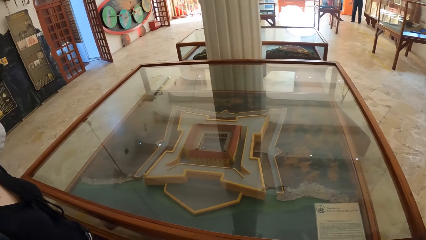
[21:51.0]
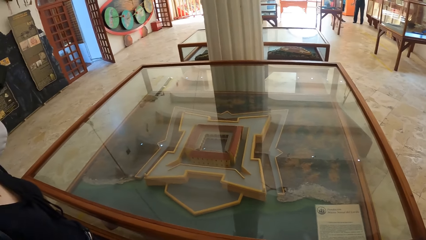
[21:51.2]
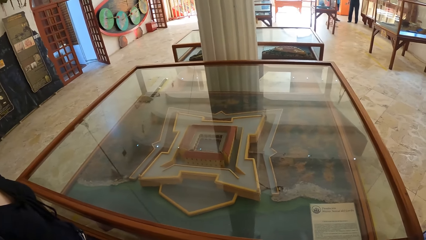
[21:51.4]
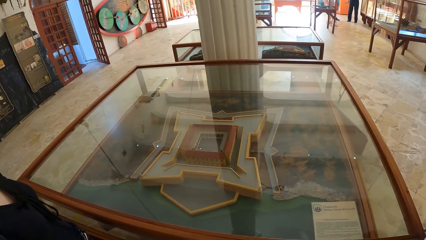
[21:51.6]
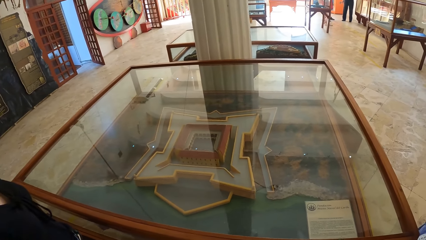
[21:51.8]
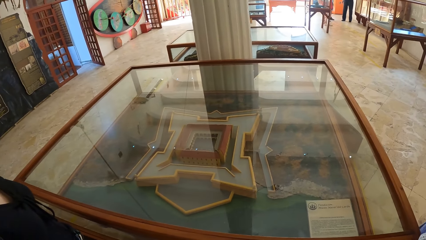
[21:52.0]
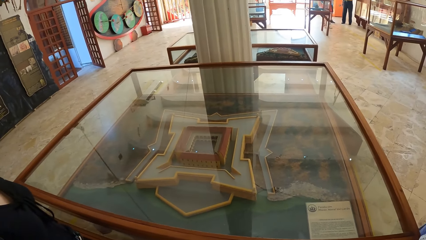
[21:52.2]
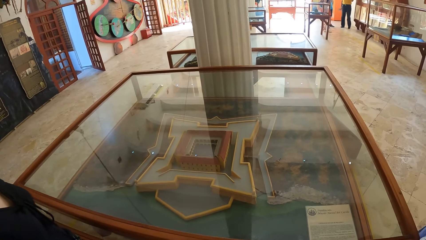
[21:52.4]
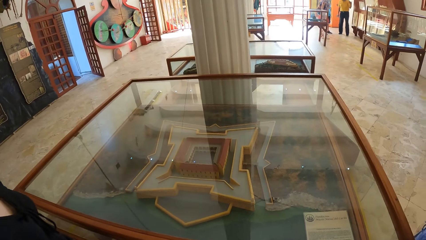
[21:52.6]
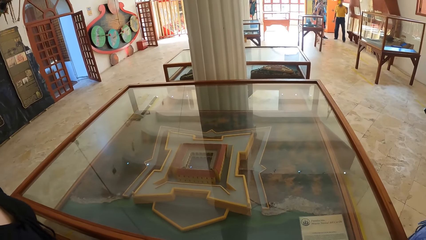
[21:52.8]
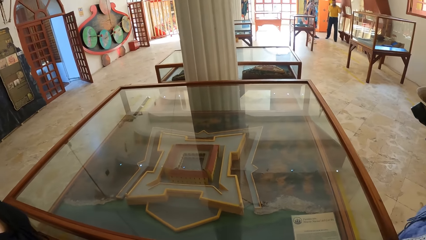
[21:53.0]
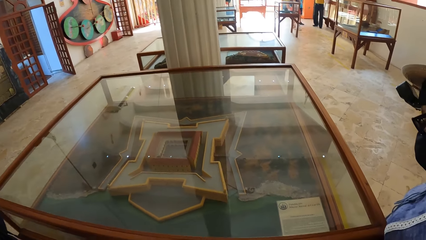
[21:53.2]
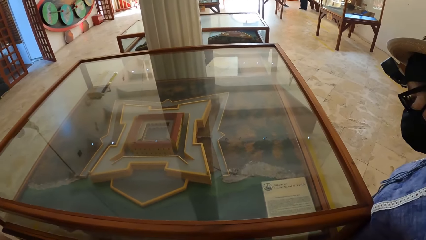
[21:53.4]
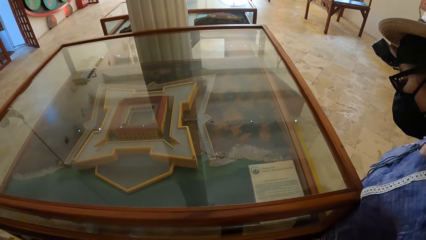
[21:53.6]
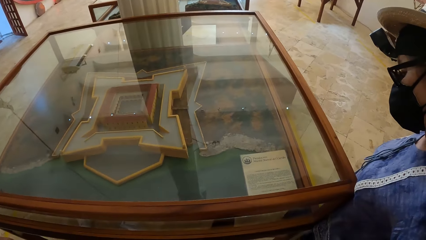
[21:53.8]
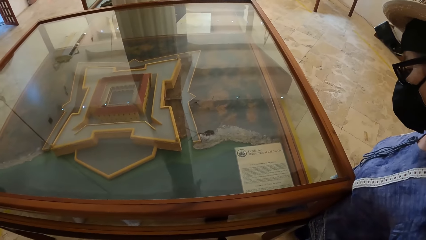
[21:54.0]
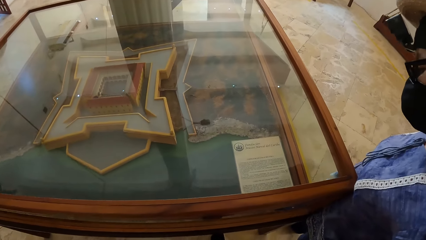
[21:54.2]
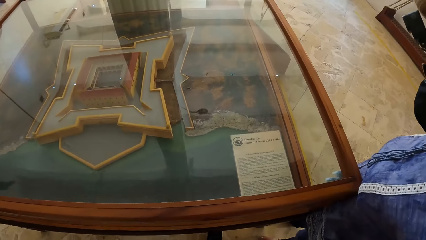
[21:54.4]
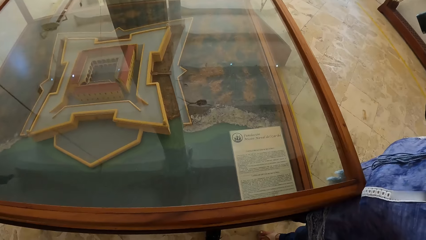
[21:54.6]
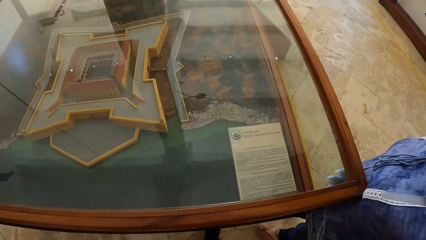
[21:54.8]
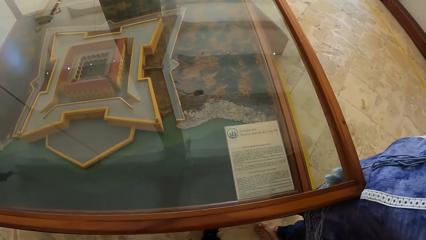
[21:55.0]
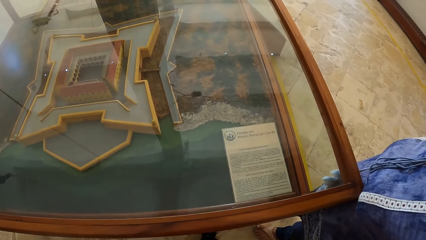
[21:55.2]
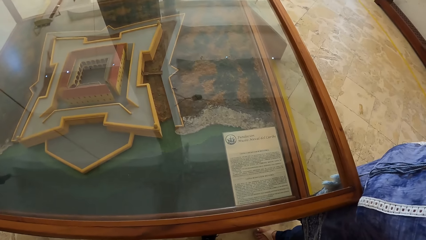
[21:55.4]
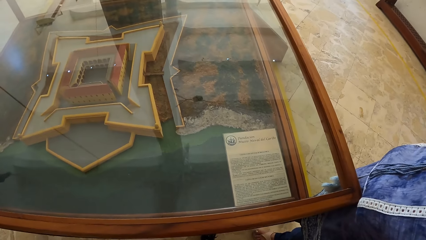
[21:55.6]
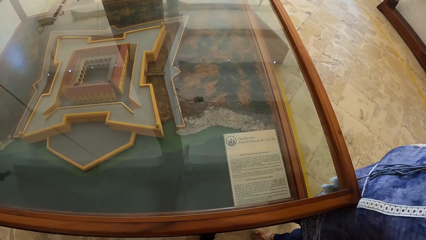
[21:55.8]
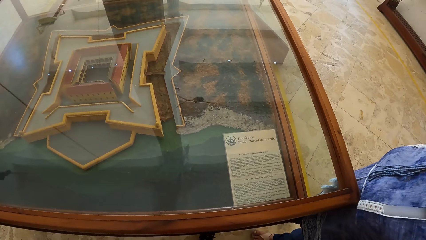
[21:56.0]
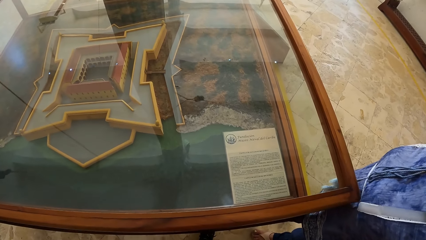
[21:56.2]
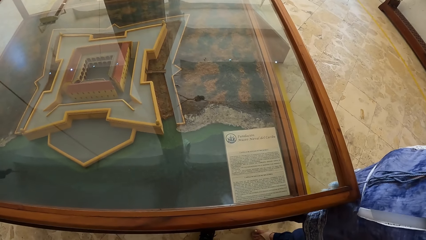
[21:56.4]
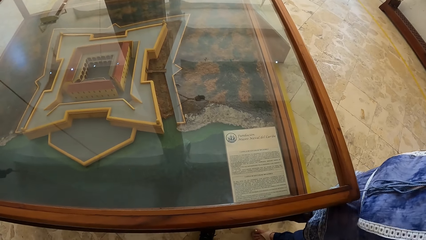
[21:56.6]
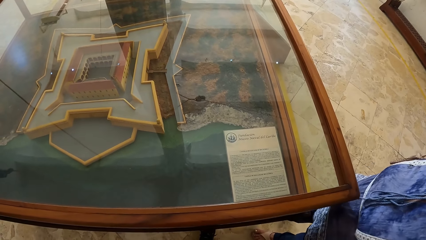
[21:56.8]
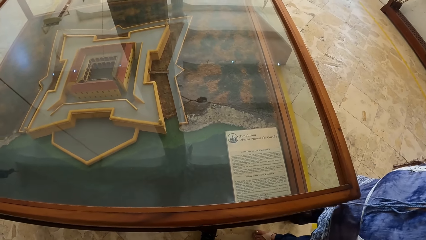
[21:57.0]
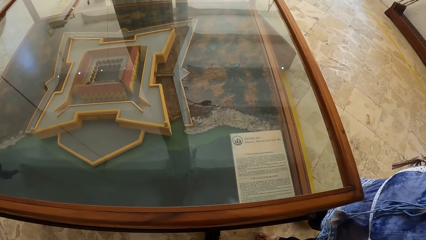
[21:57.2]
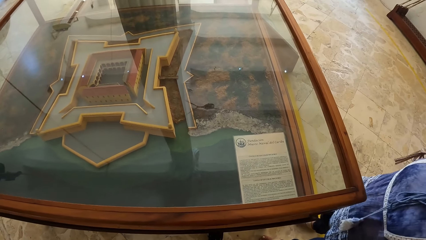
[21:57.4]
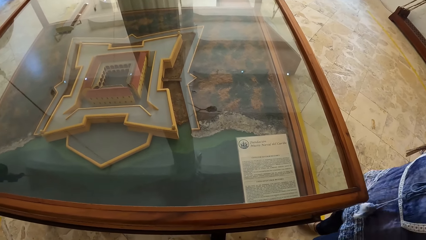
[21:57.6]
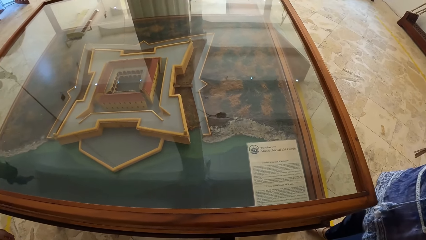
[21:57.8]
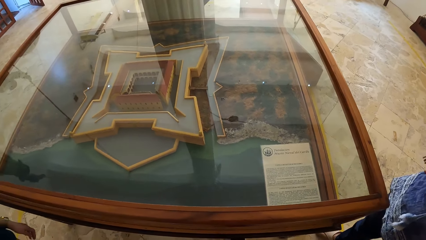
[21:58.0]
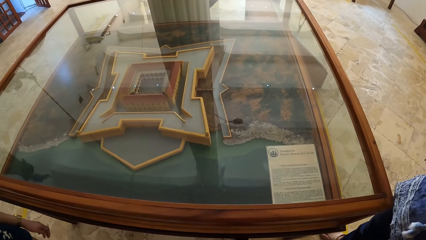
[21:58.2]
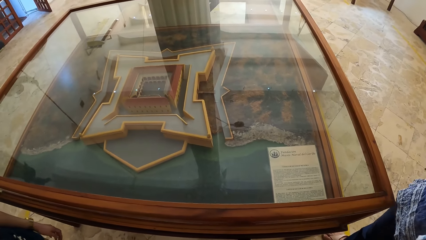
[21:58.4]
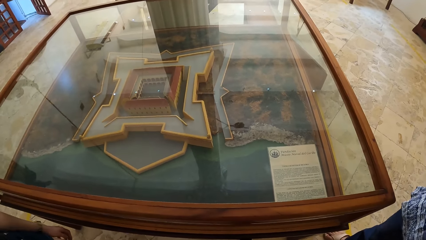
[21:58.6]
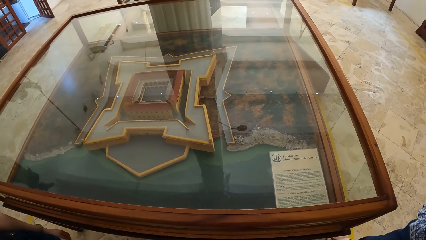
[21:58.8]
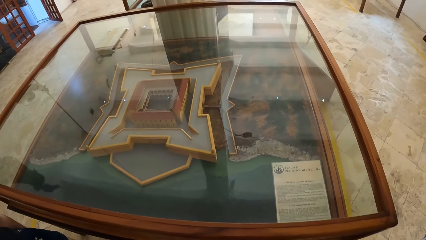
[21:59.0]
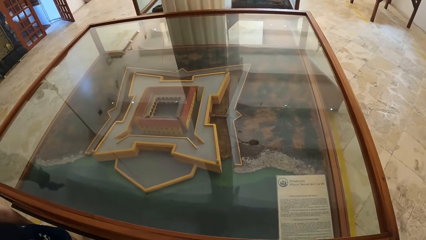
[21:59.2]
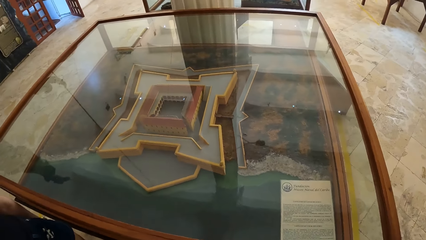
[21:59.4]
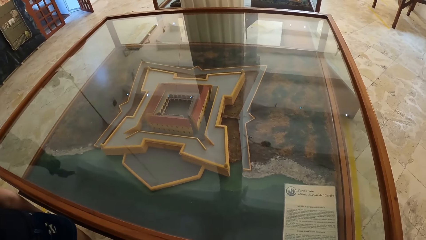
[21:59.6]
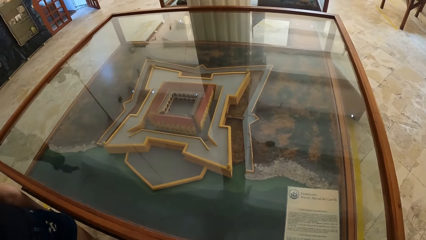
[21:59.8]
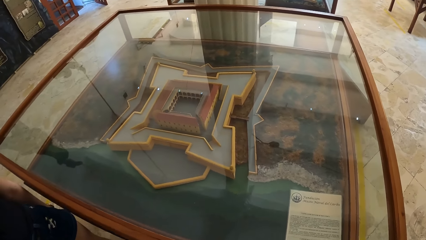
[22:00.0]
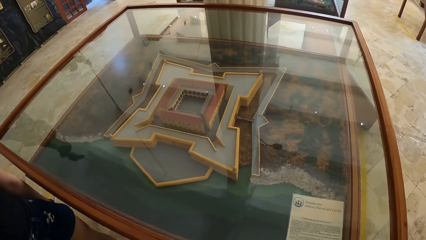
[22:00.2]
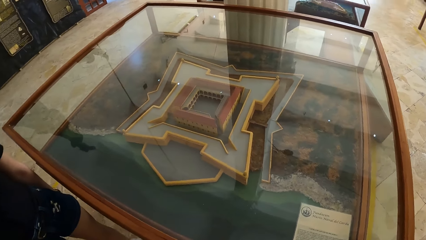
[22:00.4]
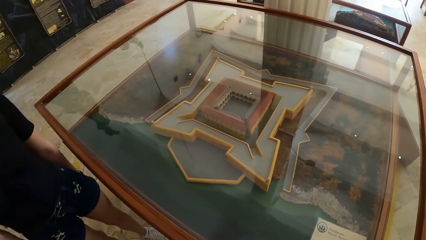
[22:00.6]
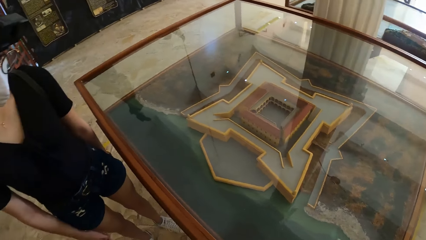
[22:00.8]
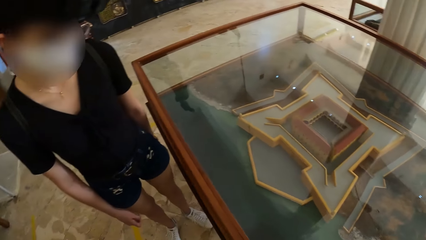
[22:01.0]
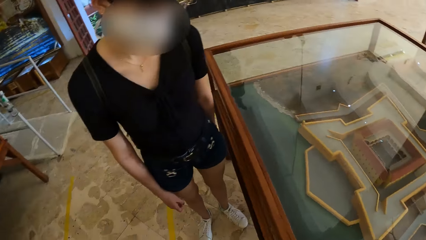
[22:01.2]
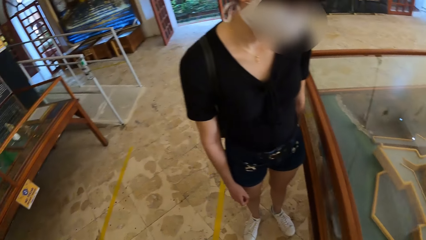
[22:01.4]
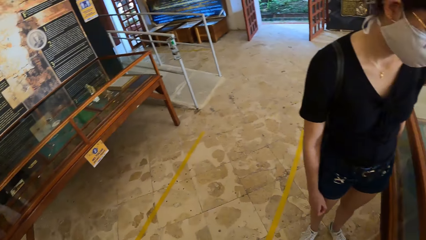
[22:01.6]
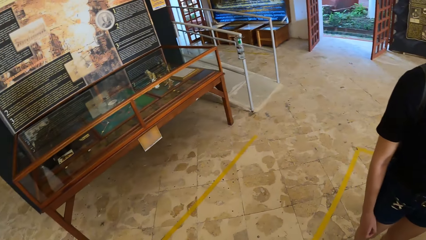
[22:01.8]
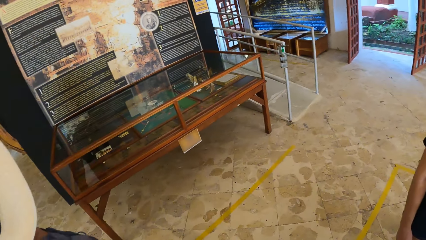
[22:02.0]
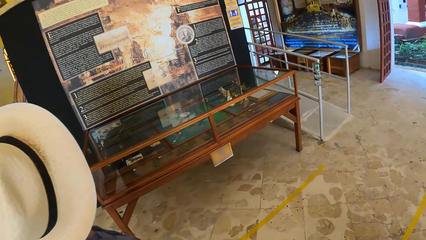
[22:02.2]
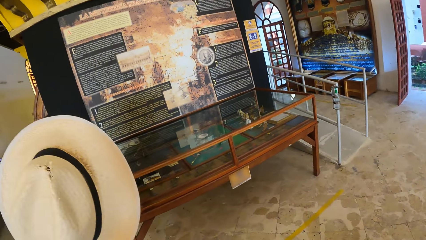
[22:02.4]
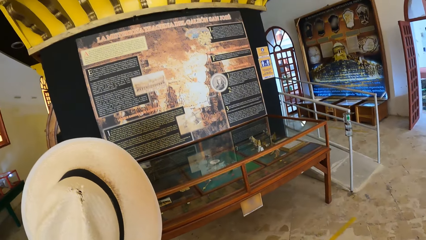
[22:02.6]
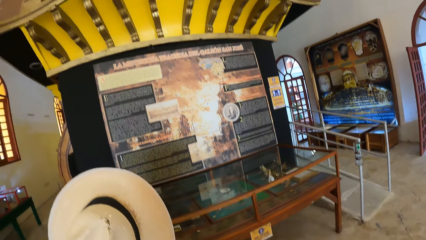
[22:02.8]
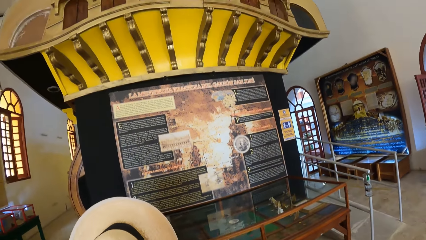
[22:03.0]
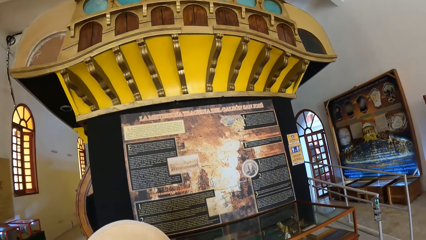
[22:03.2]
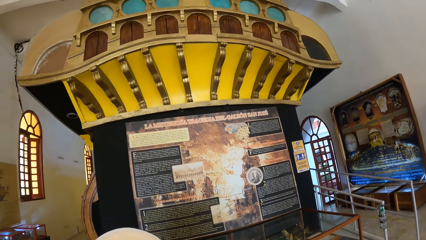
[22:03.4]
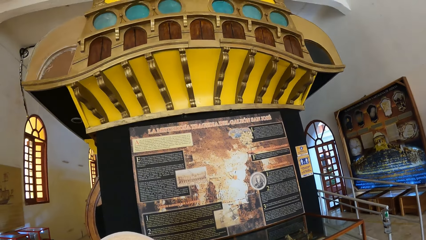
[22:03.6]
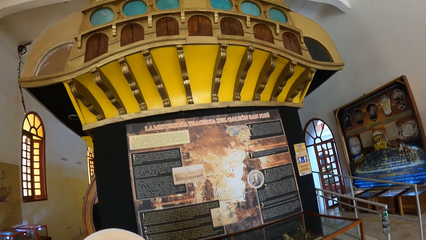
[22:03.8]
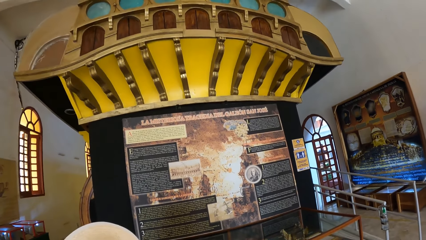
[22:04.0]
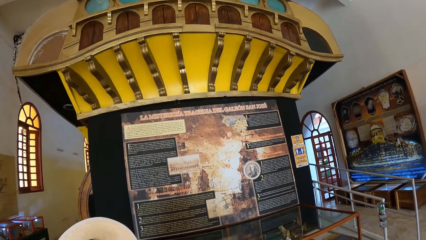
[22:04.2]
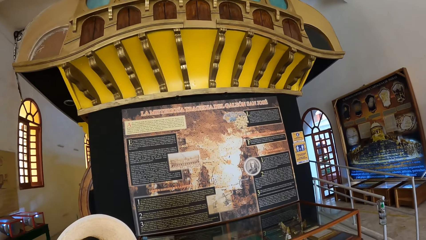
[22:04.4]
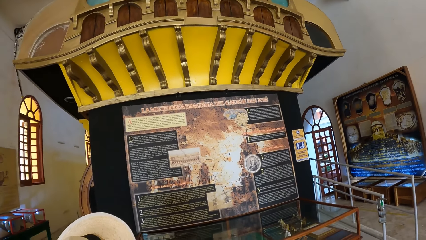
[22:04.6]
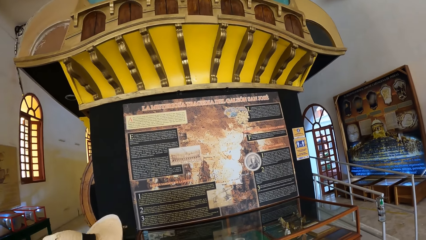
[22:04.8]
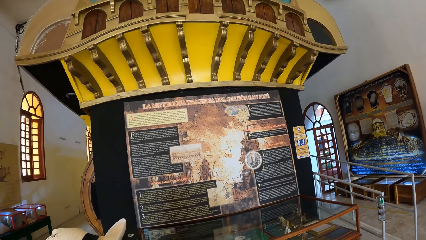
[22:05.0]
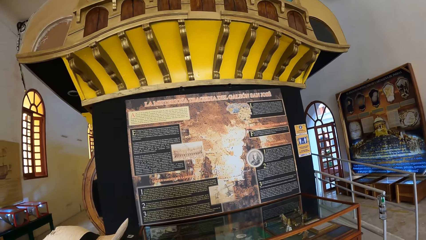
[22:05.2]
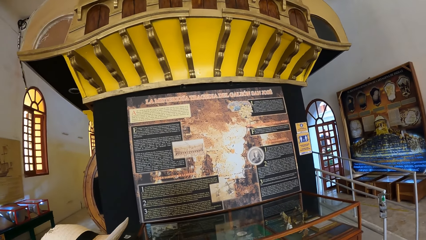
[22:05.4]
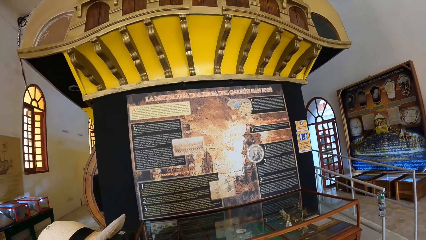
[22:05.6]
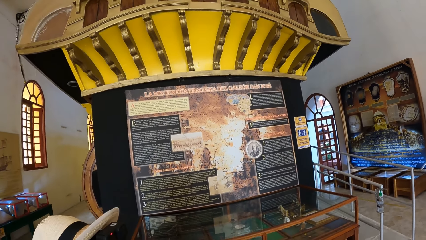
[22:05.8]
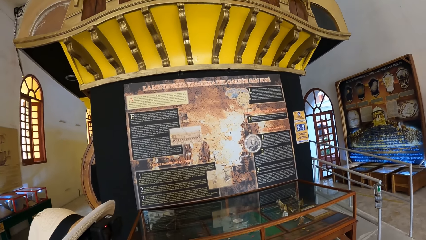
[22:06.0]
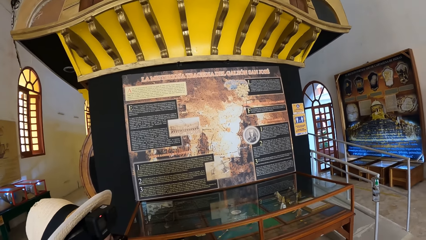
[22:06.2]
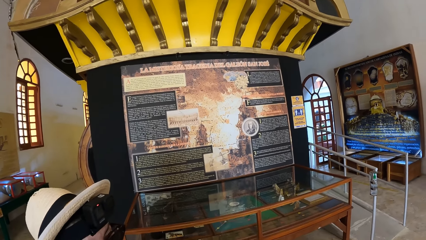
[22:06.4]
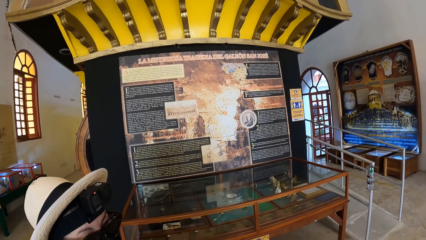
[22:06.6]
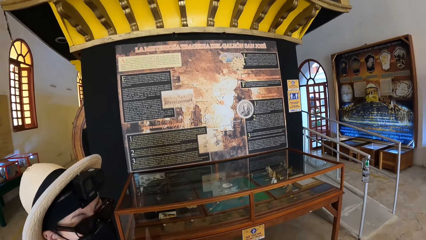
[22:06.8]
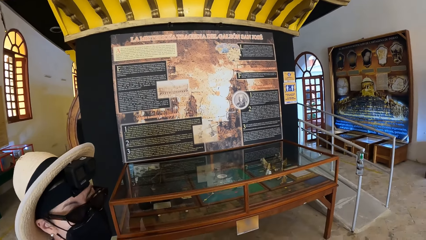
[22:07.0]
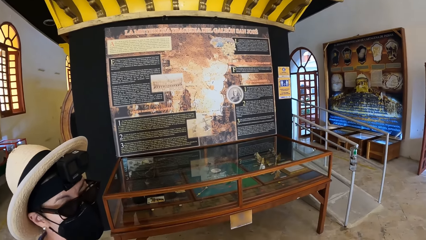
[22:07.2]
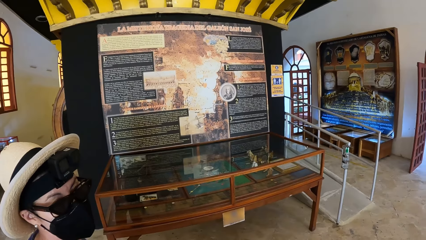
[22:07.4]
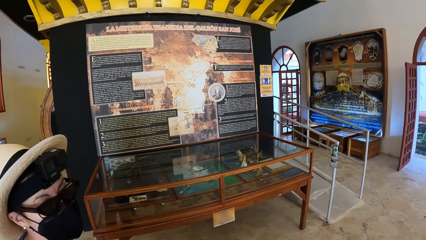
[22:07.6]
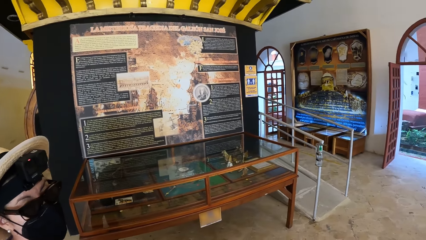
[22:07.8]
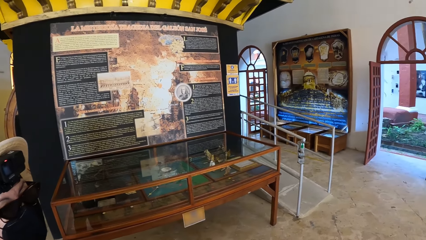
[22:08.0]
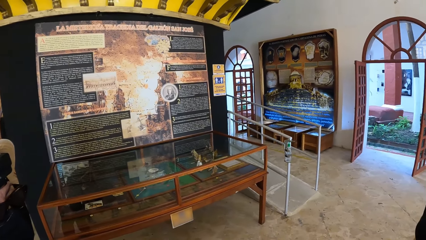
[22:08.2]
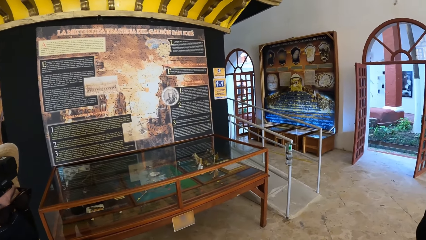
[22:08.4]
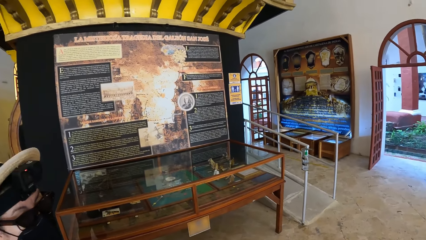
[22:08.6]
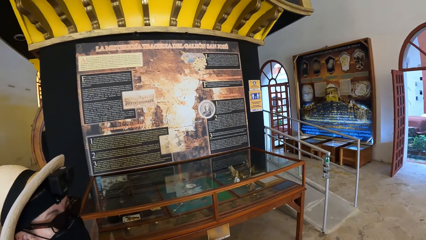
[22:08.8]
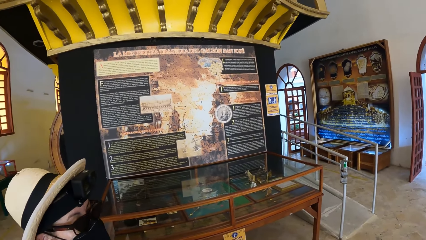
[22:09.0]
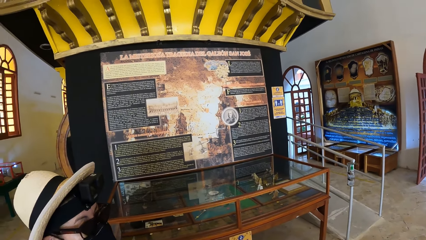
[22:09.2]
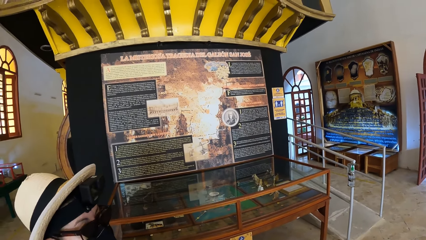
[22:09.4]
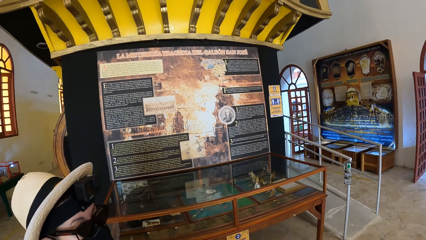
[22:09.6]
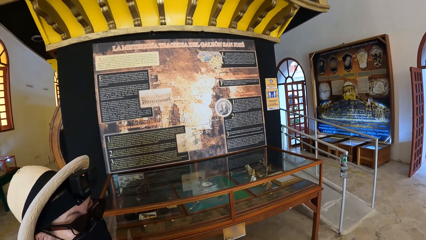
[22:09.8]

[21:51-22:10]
A woman looks at the document in the exhibition glass. Another woman looks at an artwork above an exhibition glass. The camera wearer walks around. They look at the artwork above the exhibition glass. The other woman converses with the camera wearer.
